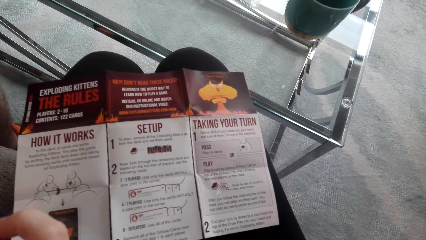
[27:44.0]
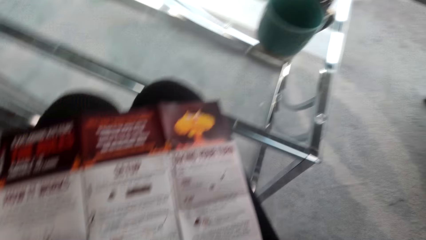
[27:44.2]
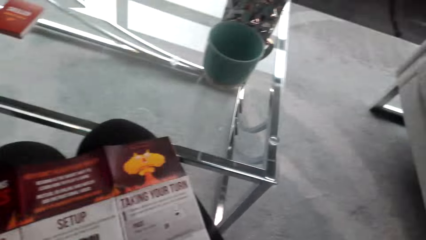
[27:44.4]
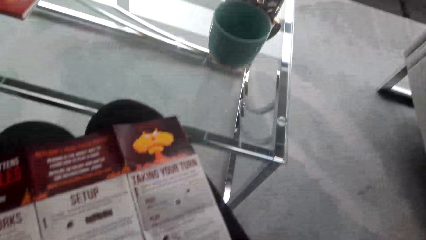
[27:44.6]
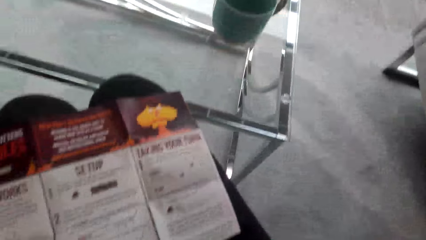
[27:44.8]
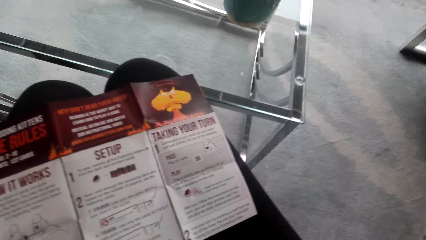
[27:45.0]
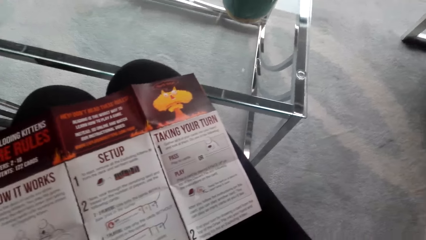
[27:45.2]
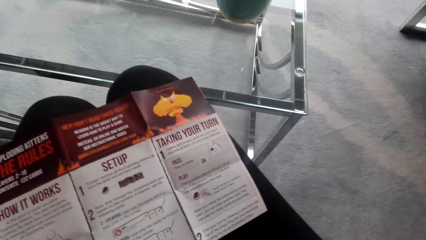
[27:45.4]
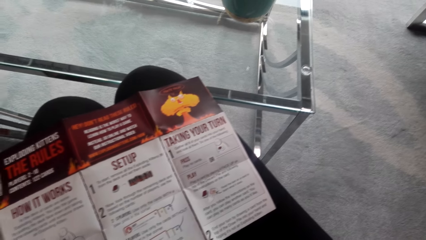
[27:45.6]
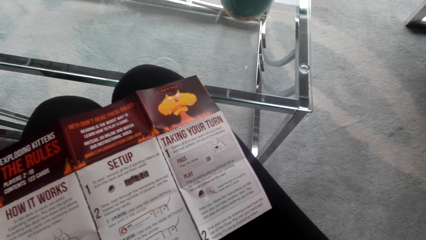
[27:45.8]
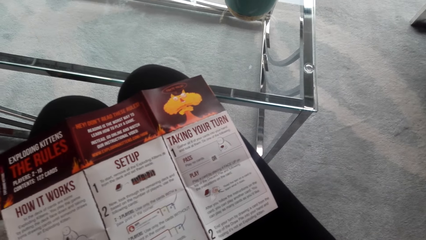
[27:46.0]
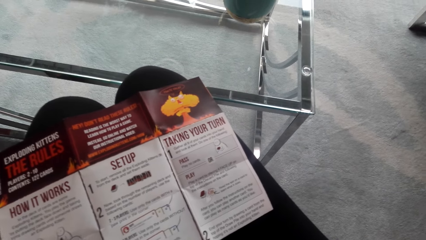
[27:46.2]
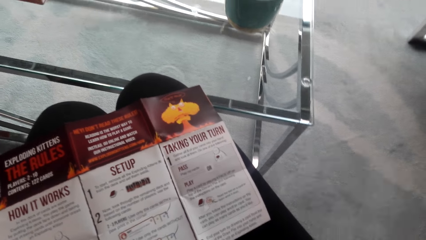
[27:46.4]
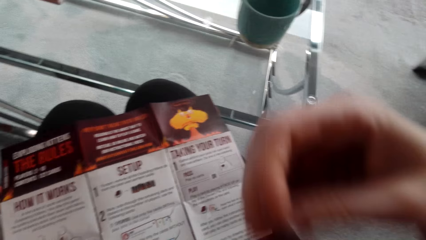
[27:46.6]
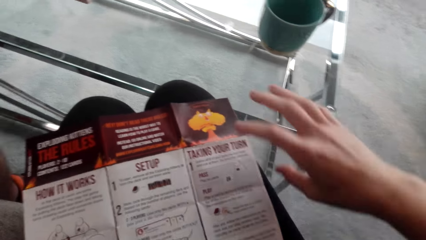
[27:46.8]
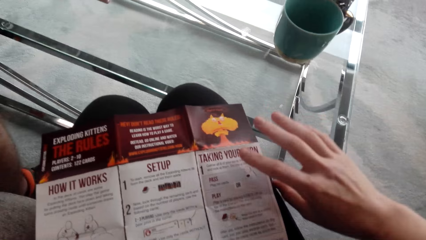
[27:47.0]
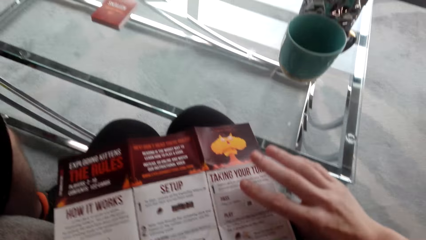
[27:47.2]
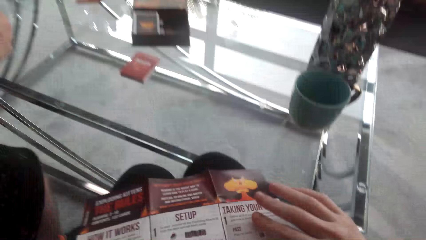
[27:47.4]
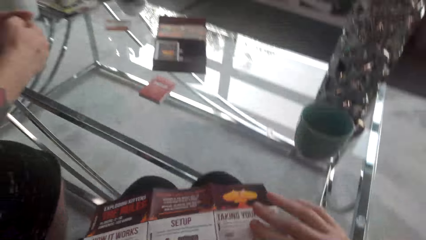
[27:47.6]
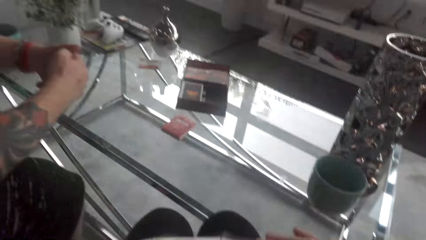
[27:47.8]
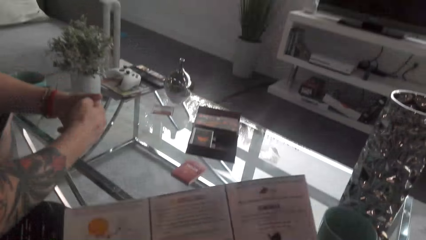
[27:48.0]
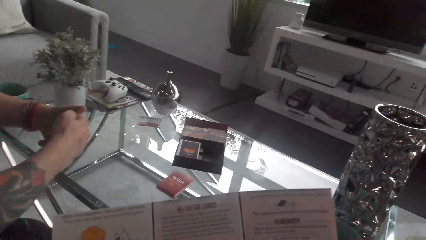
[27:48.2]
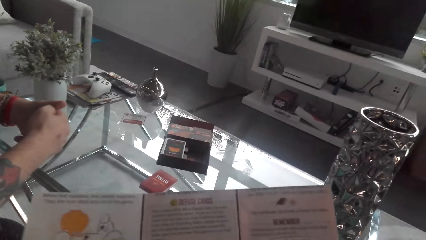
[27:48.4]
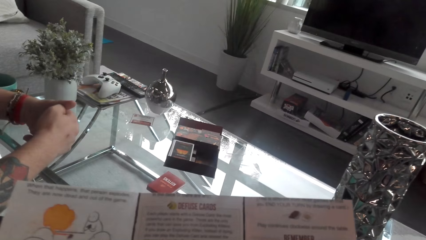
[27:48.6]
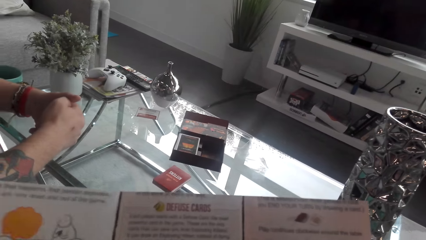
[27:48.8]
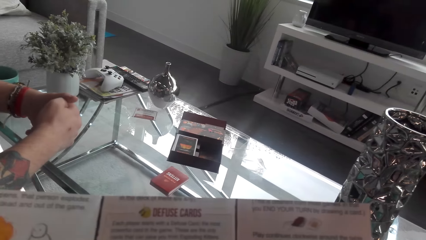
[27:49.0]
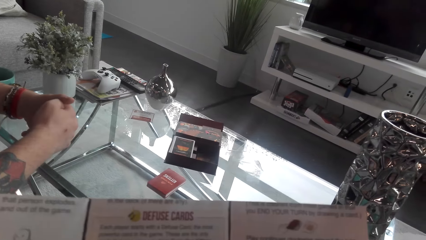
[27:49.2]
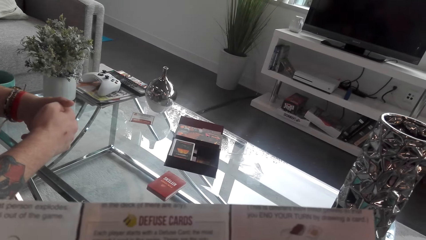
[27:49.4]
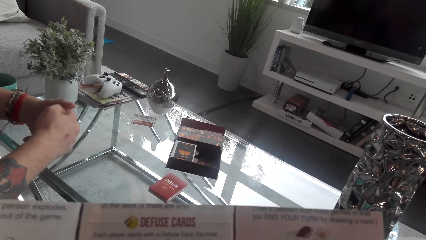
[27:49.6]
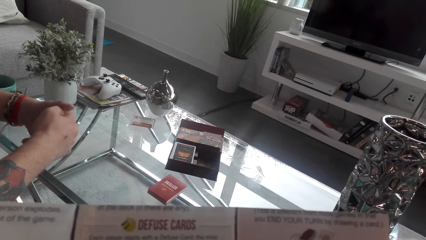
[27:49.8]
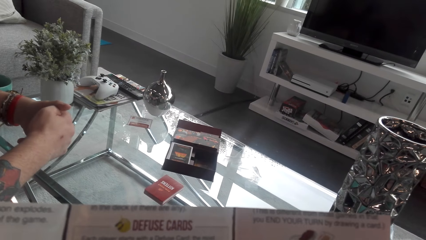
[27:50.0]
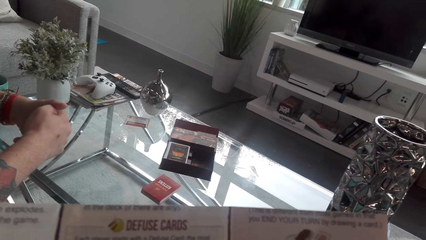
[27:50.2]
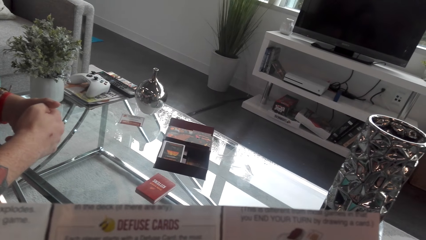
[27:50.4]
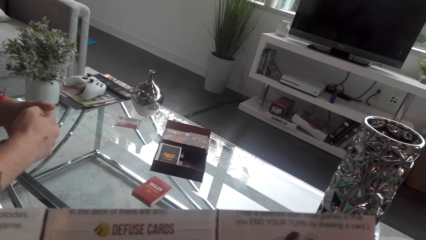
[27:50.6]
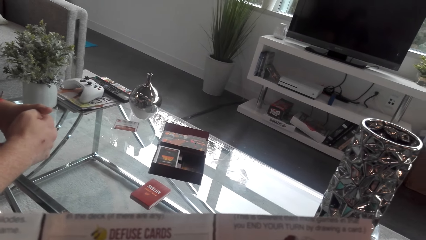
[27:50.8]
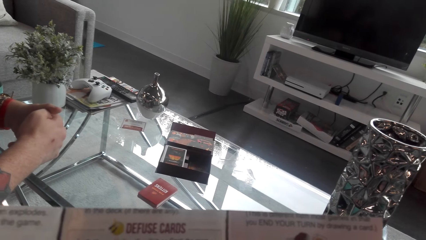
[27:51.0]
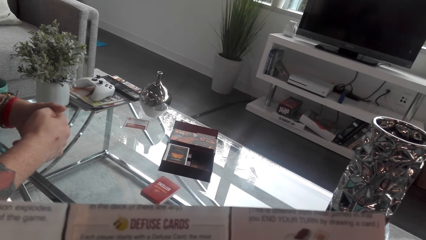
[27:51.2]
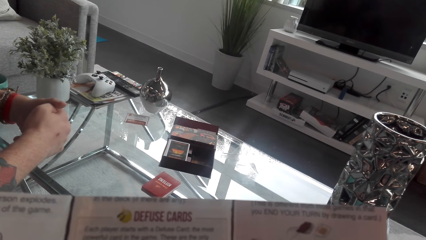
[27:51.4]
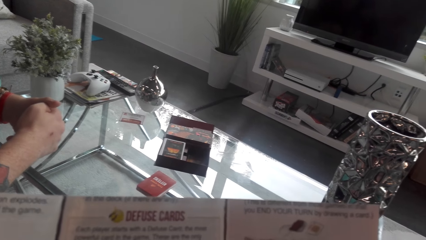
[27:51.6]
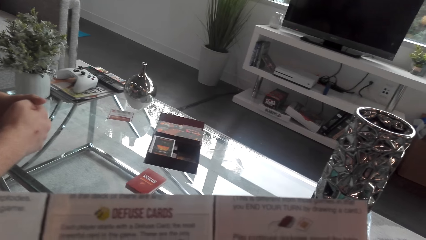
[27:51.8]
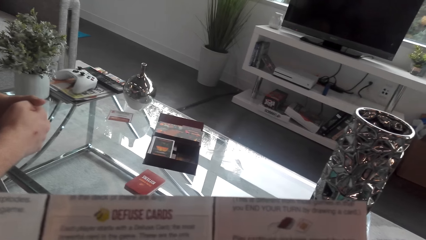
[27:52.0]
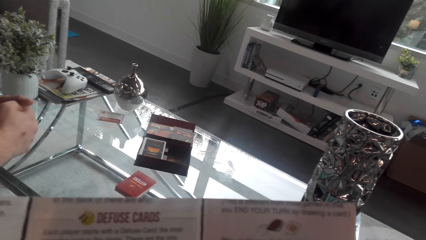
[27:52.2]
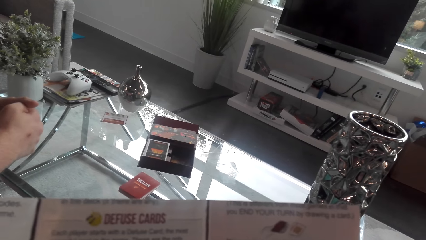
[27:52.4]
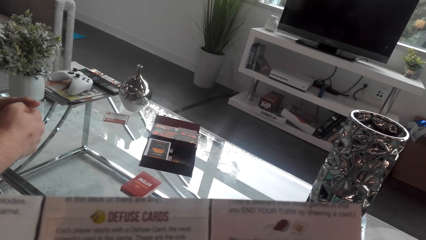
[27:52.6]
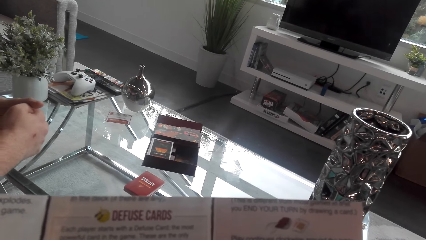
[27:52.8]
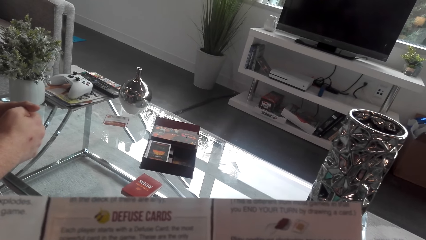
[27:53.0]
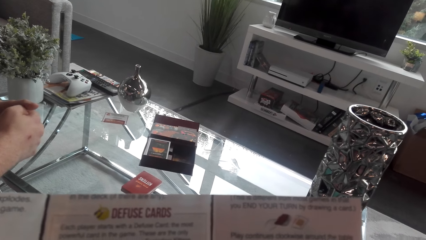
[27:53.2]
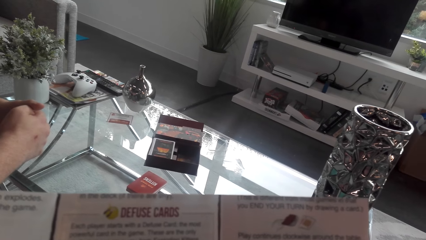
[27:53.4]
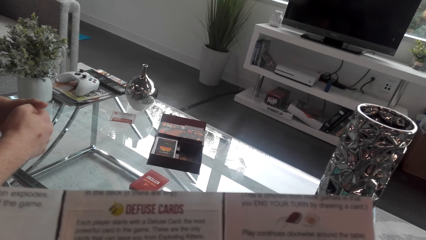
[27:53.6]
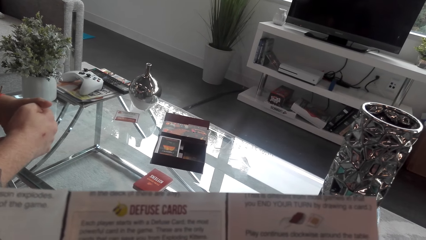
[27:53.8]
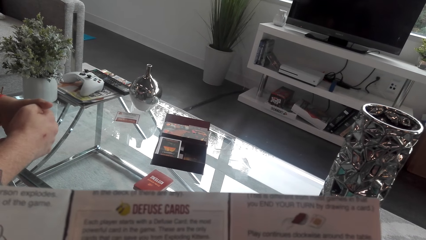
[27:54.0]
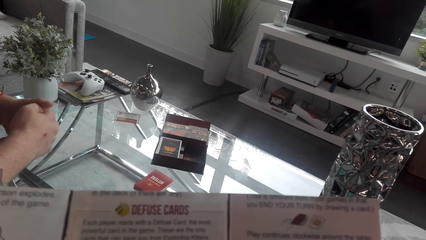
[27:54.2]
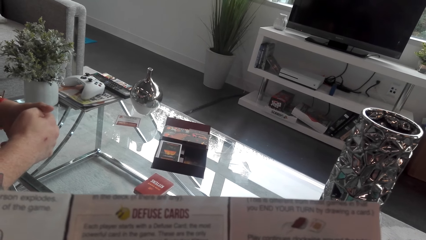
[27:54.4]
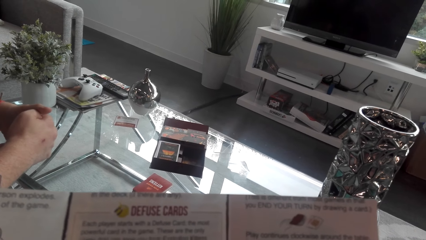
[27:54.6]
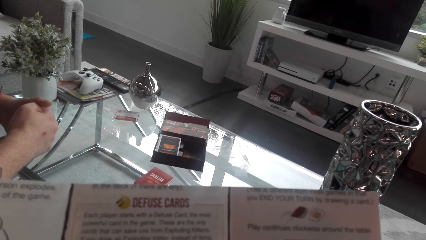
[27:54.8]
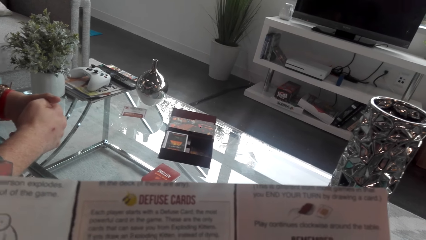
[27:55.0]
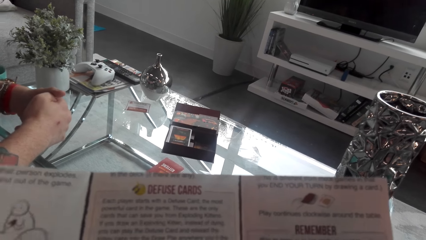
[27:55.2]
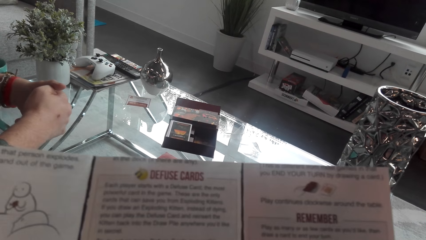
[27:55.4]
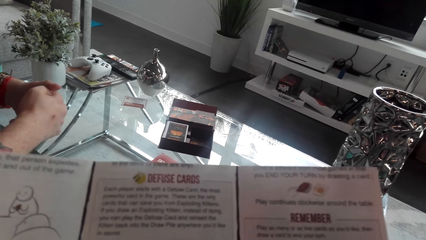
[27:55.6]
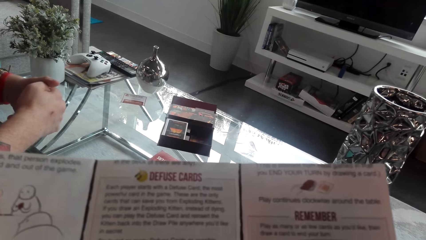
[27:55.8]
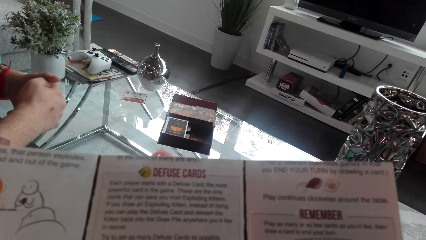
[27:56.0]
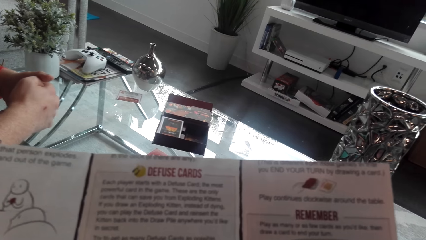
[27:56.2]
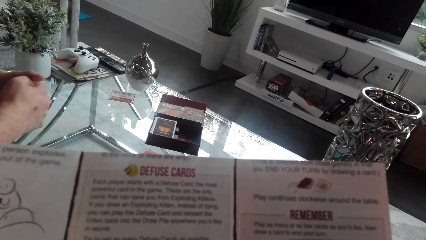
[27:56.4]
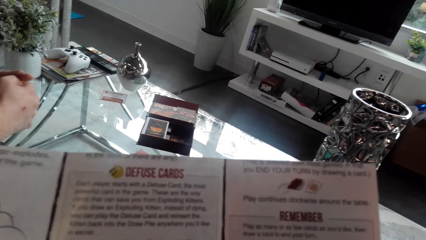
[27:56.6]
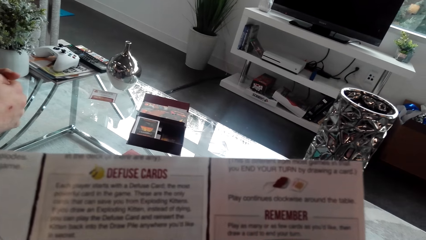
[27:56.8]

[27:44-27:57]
The camera wearer reads the piece of paper. They pick up the pamphlet. They read the pamphlet.

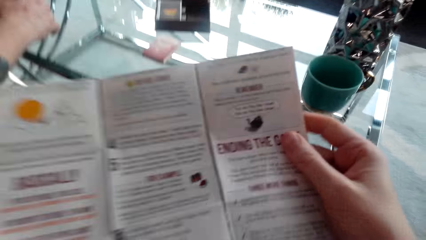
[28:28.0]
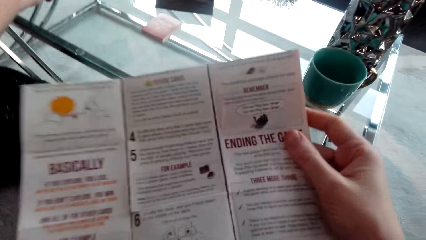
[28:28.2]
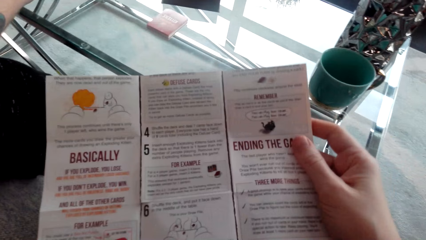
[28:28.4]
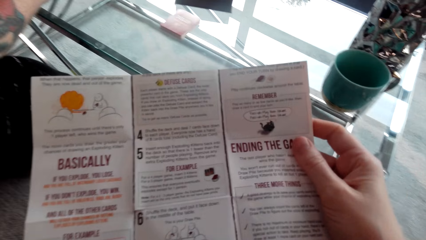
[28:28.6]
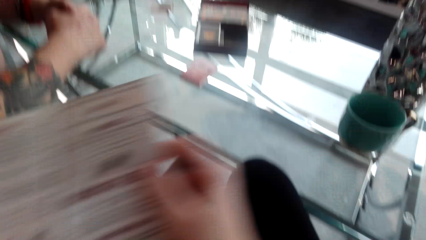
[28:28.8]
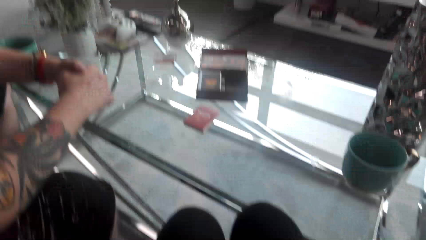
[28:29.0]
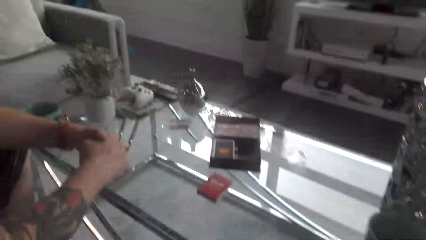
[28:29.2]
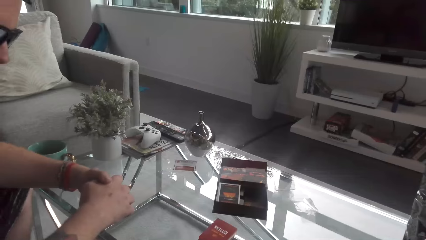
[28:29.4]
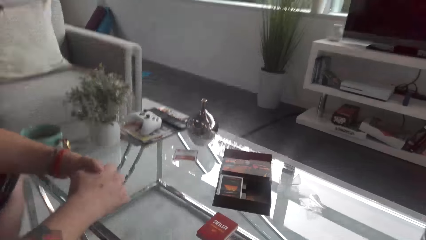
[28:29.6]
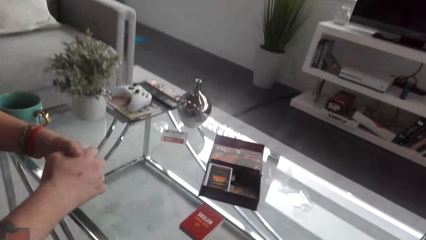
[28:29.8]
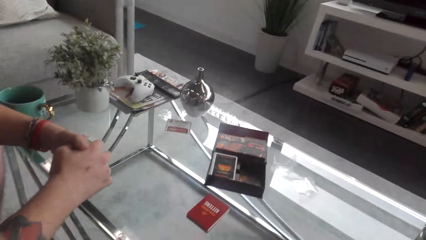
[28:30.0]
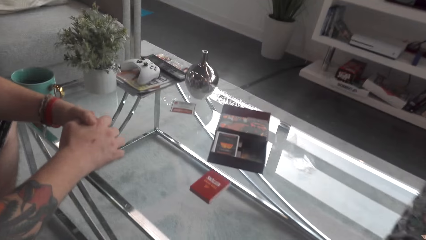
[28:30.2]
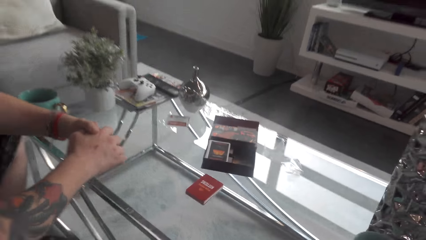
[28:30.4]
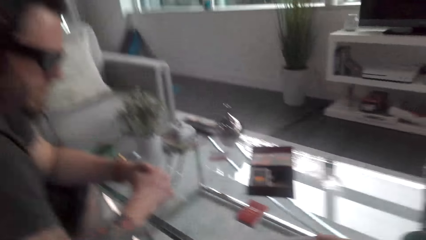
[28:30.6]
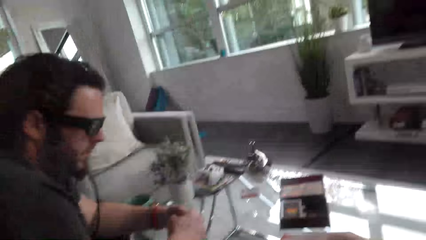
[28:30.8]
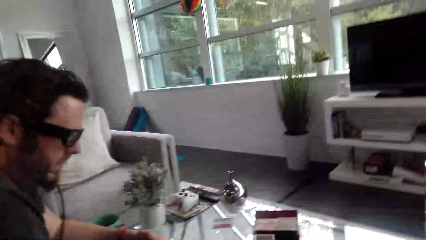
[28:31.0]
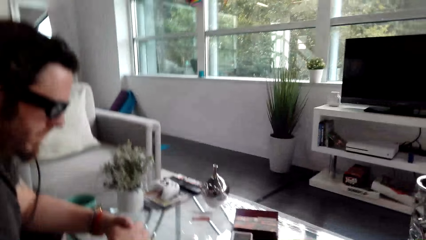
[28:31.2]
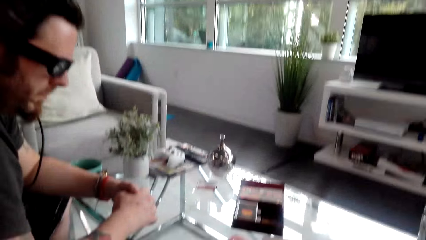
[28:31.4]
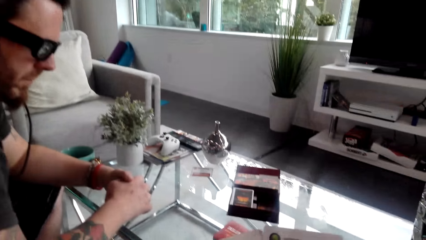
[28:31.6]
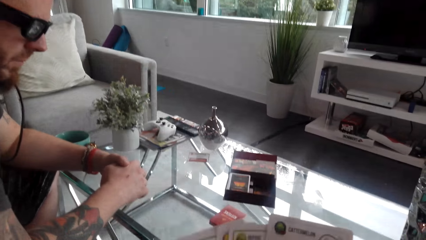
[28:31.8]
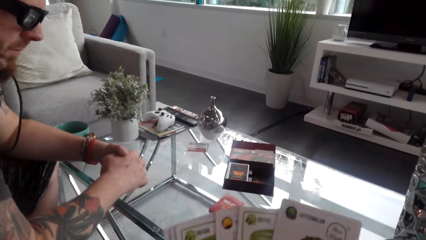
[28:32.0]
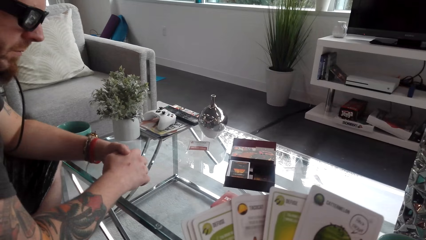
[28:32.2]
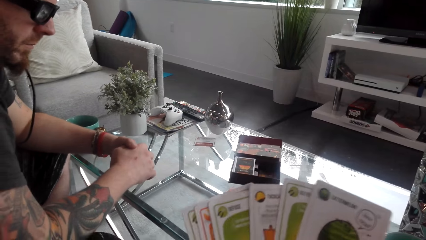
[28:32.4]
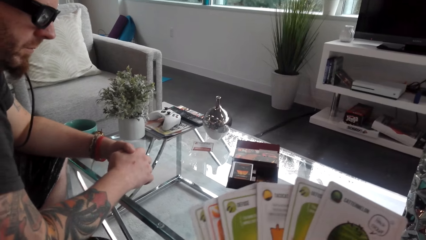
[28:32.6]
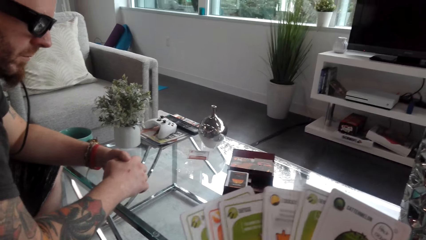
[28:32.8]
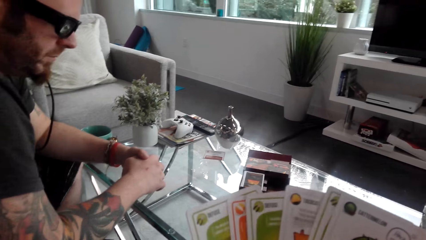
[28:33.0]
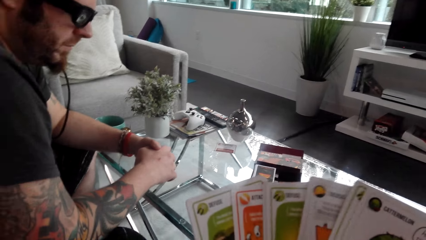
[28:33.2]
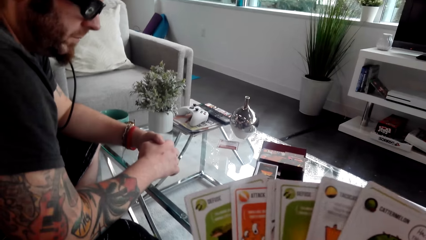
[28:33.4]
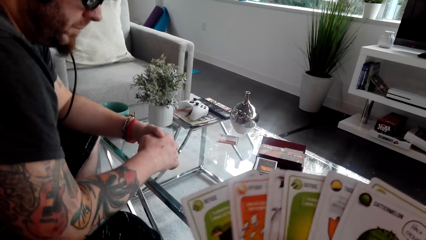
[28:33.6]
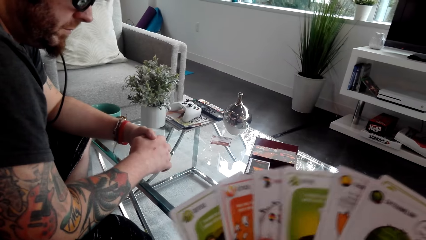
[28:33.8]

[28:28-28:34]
The camera wearer puts away the pamphlet. They converse with a man. They look through the cards and shuffle the cards.
